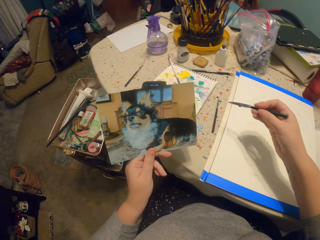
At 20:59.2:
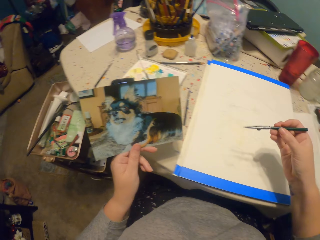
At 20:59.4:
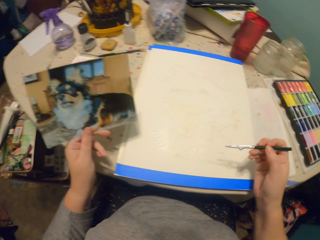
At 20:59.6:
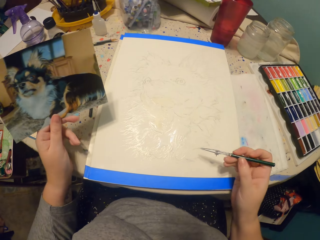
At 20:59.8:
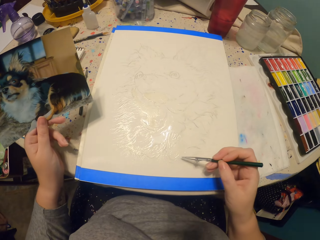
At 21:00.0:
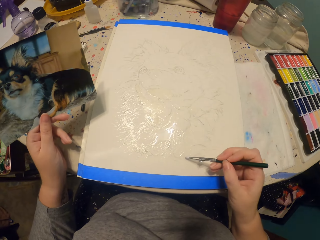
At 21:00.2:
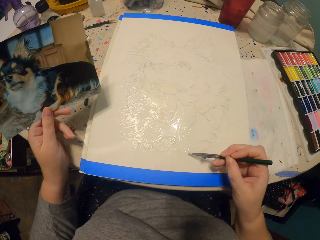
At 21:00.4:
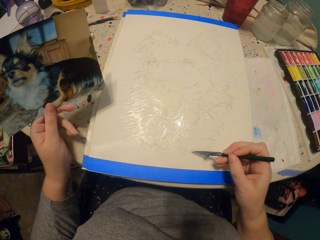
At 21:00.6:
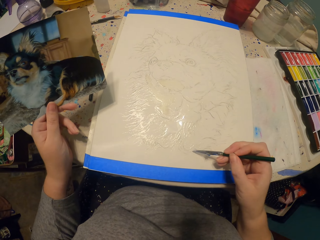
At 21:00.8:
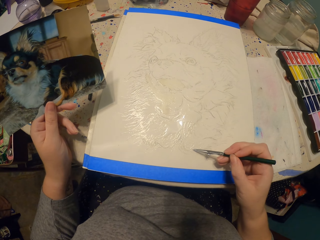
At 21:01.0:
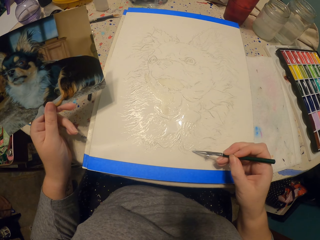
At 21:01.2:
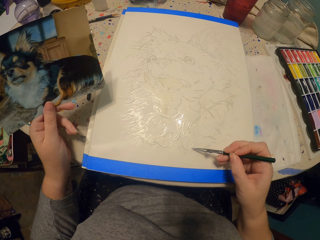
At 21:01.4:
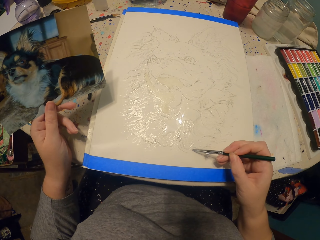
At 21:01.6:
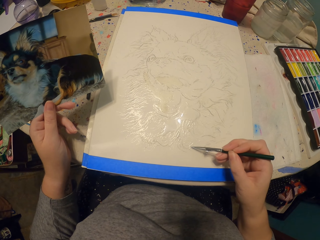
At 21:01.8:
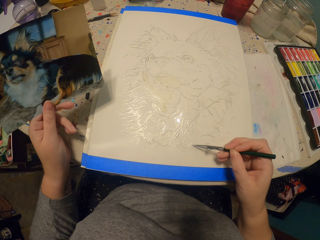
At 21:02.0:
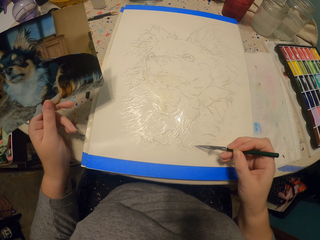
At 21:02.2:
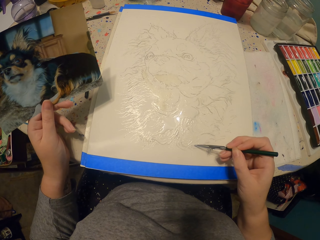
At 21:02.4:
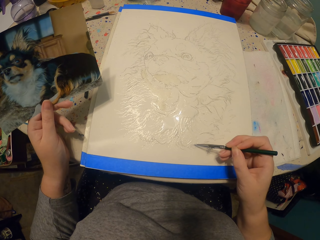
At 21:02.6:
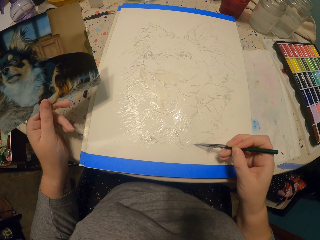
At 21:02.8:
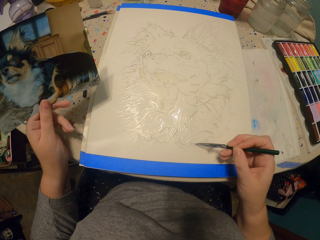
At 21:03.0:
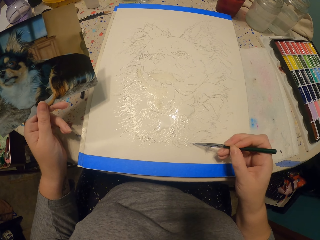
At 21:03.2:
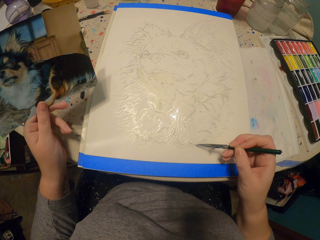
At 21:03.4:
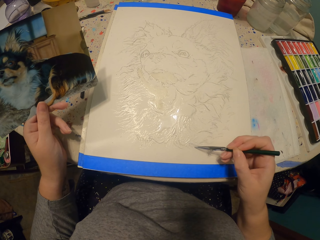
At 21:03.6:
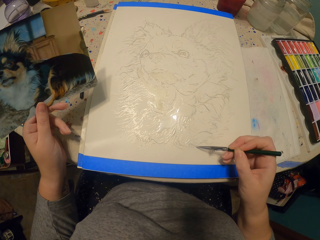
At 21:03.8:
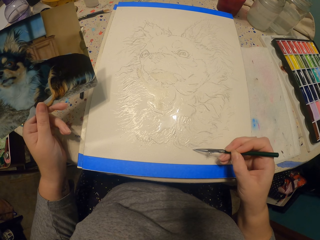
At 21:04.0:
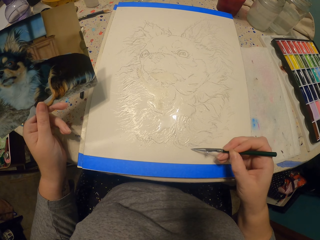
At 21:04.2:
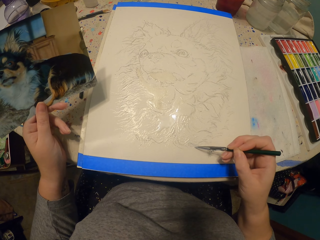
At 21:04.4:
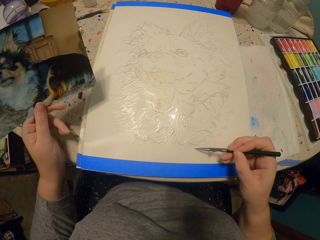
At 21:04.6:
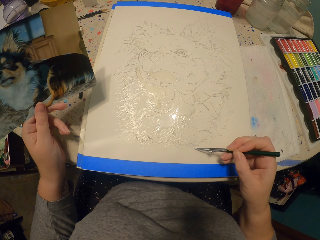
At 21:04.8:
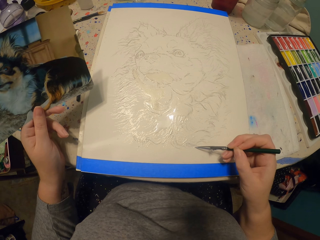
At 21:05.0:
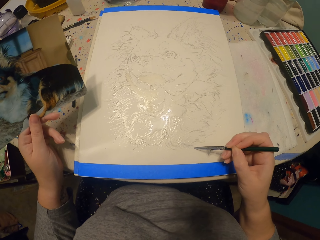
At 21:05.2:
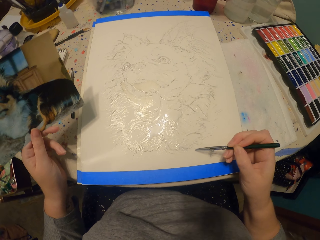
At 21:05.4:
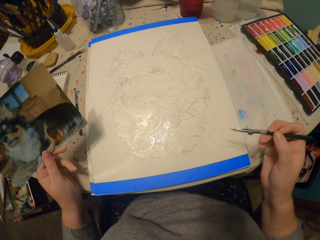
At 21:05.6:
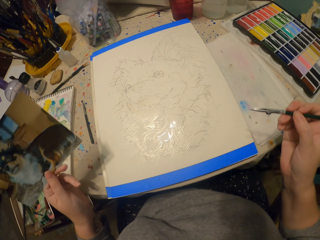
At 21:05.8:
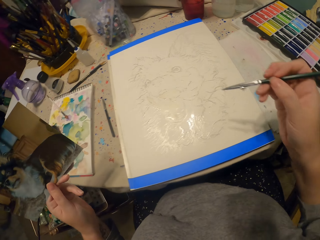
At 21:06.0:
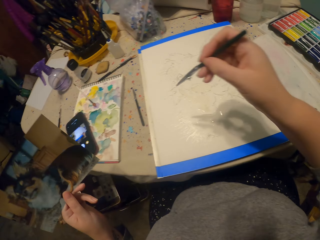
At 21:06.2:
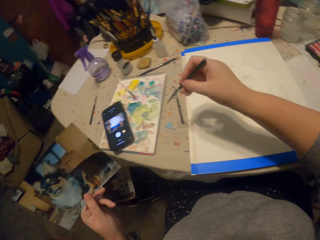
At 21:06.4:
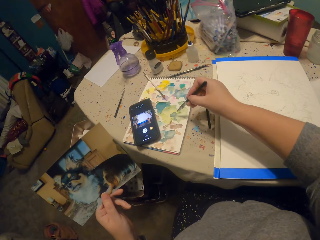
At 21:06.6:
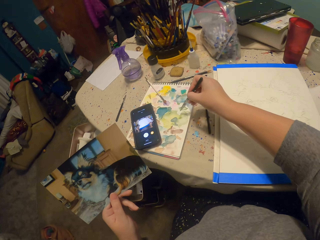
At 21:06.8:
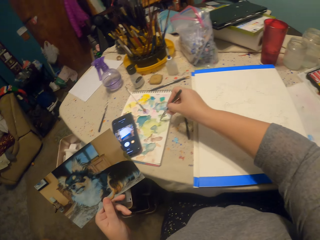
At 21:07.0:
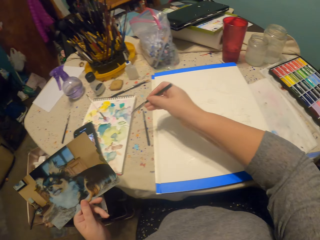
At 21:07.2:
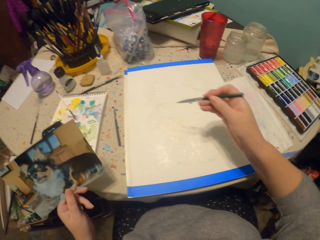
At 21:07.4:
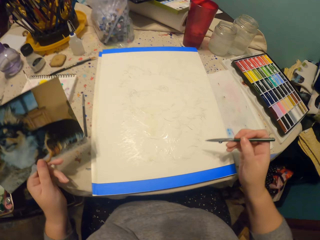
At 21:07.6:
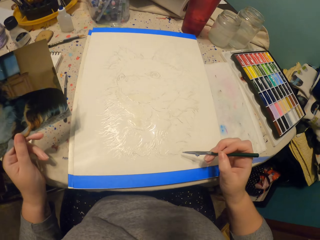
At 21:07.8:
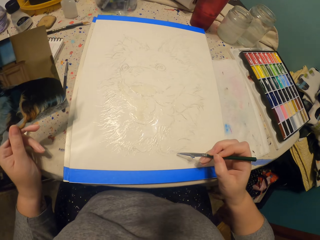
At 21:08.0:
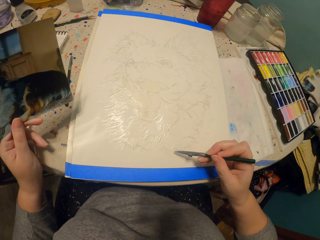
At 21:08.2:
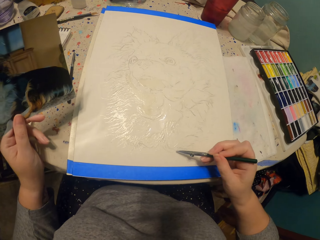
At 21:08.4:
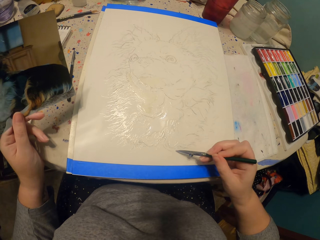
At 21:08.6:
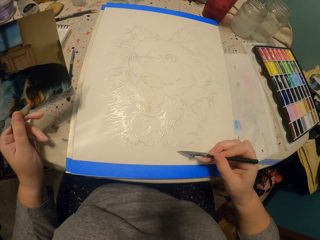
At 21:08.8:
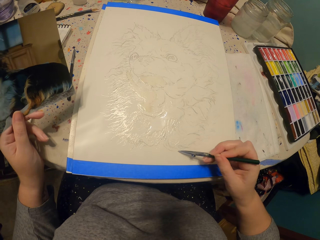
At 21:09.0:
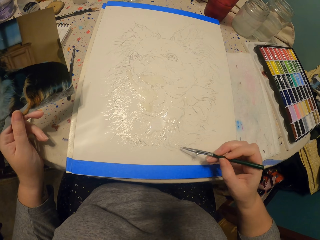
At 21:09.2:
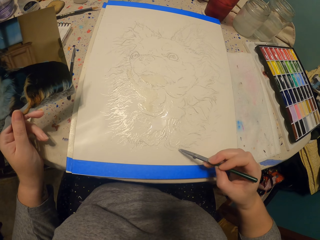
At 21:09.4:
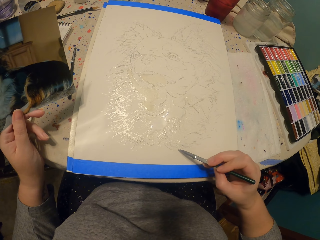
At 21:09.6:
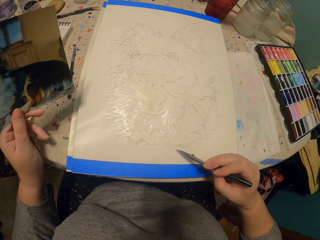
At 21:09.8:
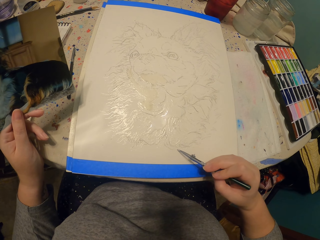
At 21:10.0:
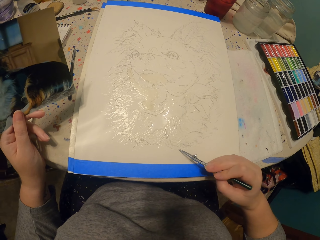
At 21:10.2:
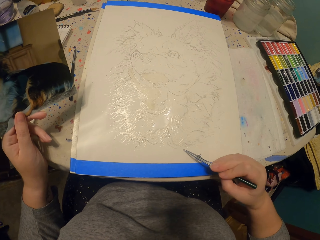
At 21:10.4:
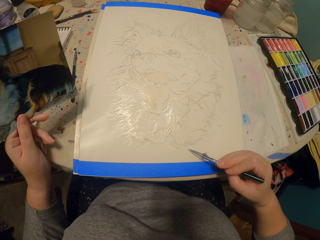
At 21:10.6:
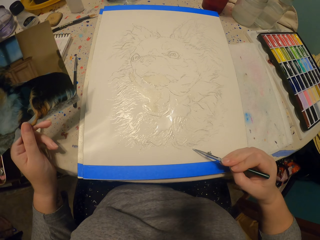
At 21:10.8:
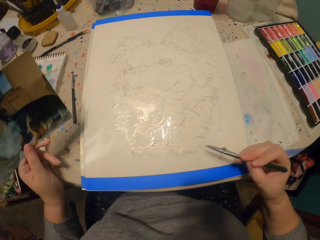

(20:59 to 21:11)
The camera wearer puts the pen on the paint. They rest their hand on the table. They paint the picture. They move their hand away from the table. They put the pen on the paint. They rest their hand on the table. They paint the picture.

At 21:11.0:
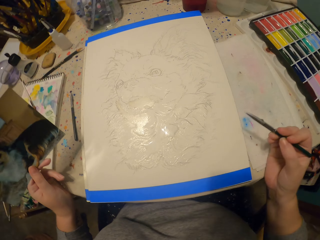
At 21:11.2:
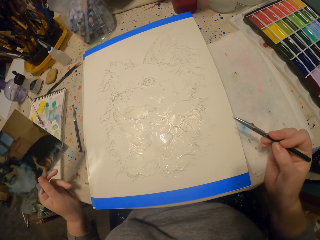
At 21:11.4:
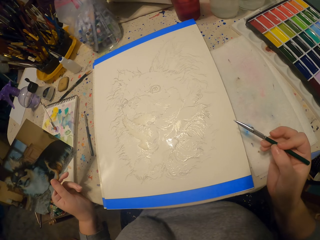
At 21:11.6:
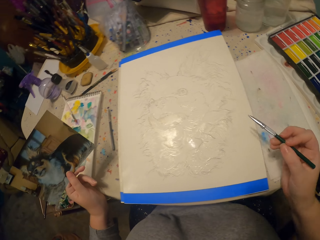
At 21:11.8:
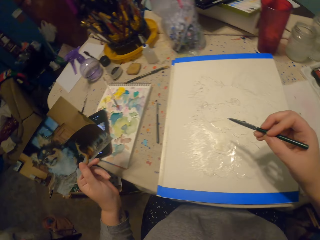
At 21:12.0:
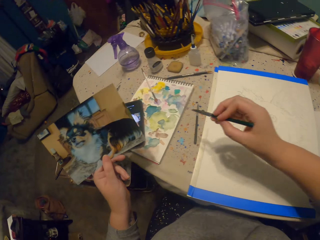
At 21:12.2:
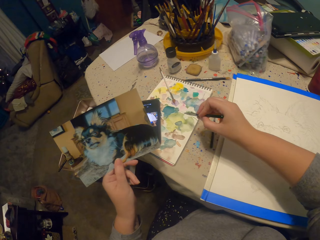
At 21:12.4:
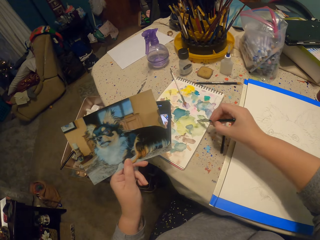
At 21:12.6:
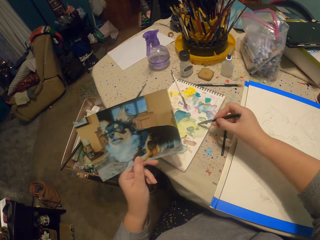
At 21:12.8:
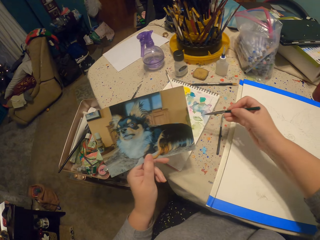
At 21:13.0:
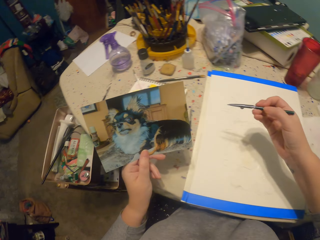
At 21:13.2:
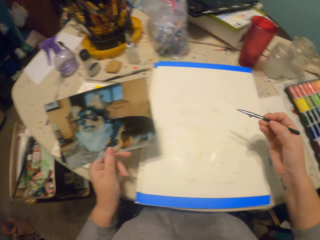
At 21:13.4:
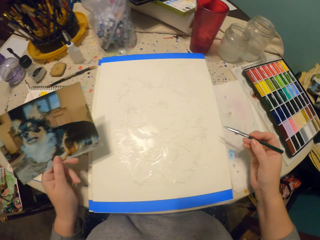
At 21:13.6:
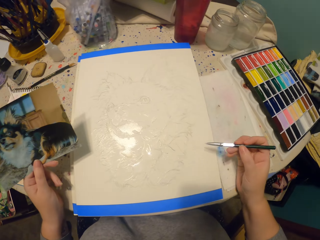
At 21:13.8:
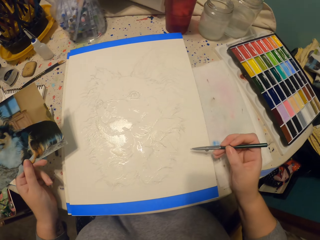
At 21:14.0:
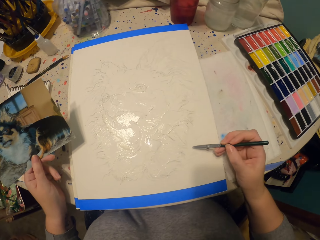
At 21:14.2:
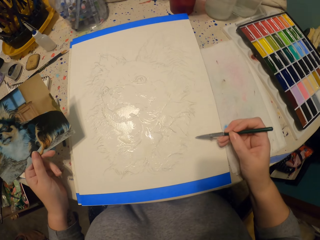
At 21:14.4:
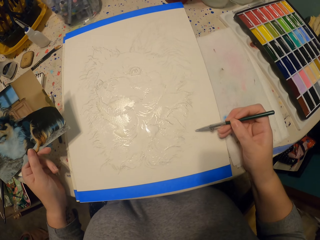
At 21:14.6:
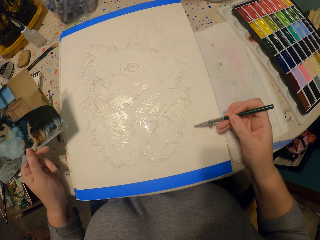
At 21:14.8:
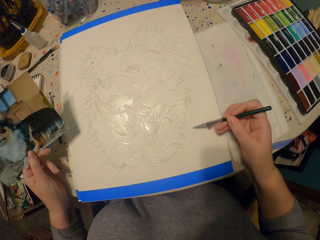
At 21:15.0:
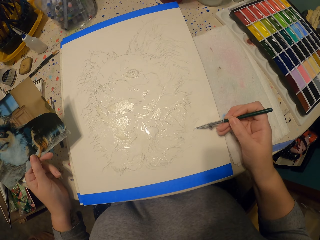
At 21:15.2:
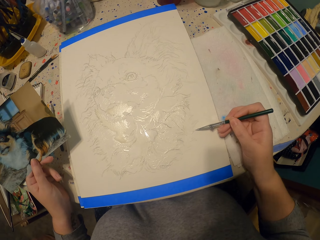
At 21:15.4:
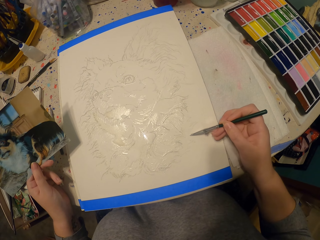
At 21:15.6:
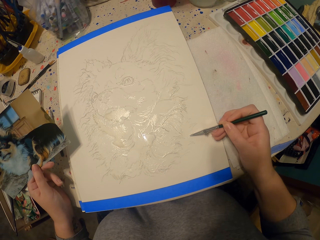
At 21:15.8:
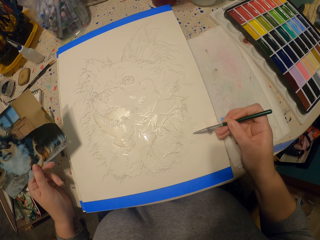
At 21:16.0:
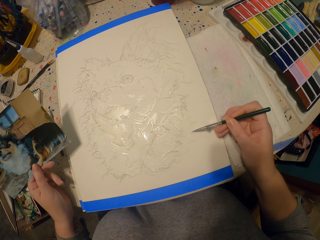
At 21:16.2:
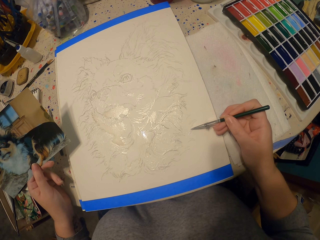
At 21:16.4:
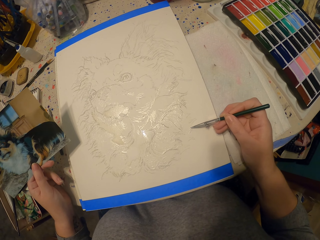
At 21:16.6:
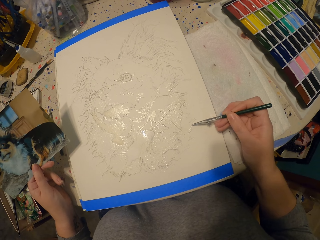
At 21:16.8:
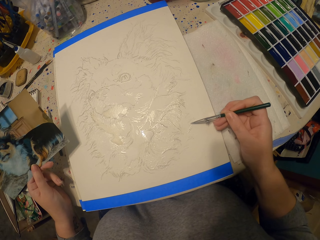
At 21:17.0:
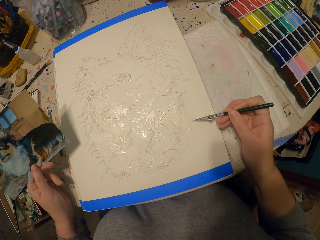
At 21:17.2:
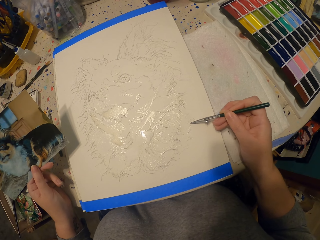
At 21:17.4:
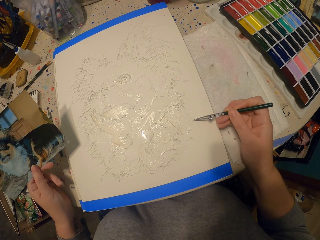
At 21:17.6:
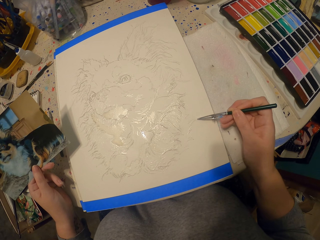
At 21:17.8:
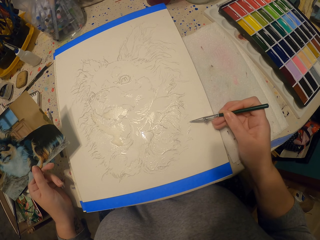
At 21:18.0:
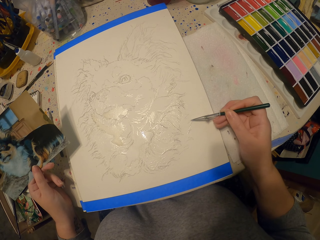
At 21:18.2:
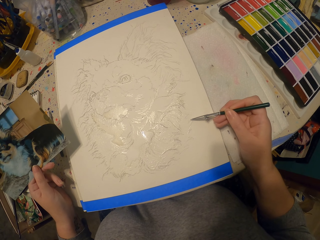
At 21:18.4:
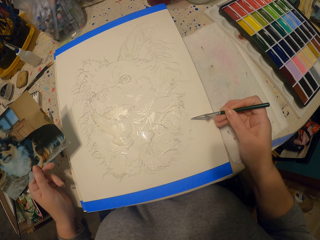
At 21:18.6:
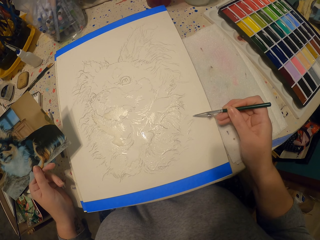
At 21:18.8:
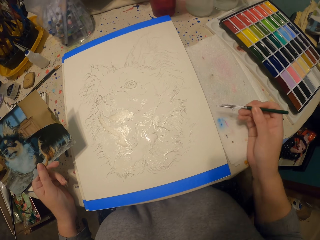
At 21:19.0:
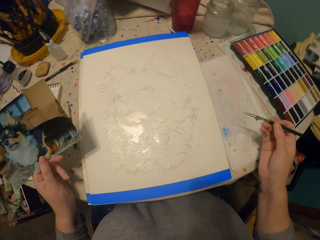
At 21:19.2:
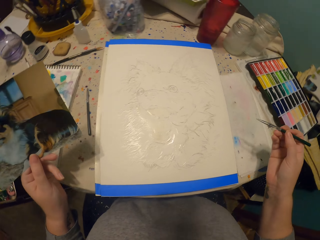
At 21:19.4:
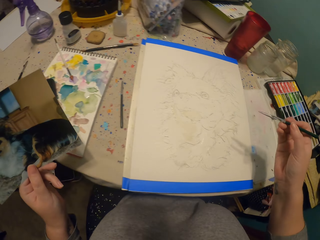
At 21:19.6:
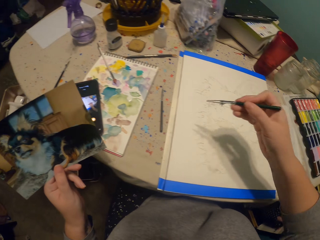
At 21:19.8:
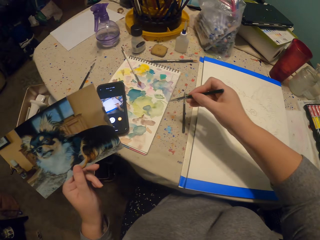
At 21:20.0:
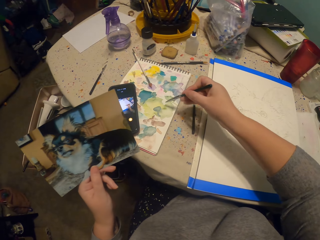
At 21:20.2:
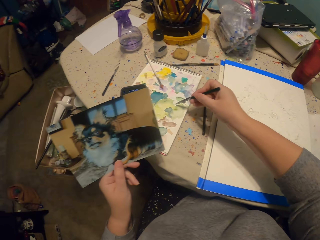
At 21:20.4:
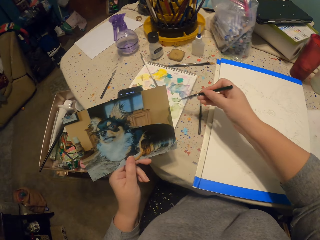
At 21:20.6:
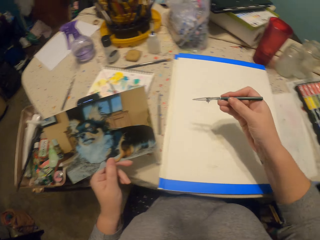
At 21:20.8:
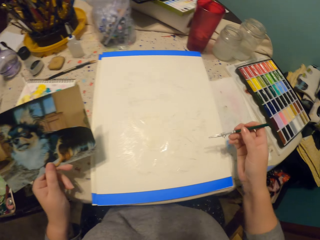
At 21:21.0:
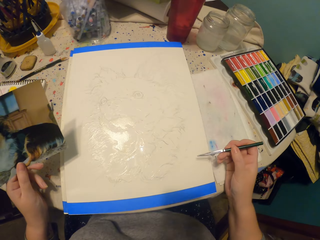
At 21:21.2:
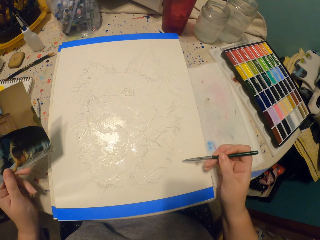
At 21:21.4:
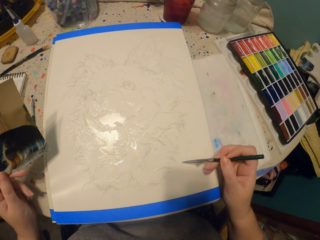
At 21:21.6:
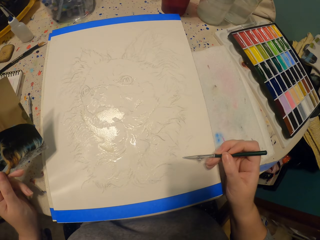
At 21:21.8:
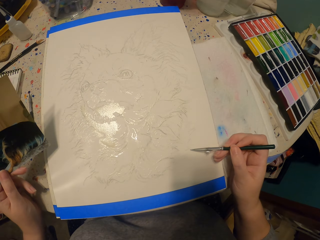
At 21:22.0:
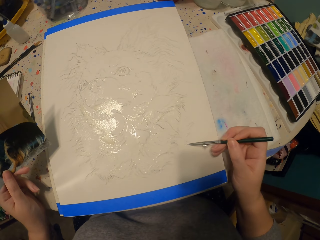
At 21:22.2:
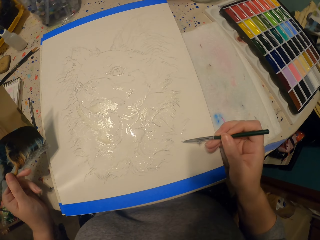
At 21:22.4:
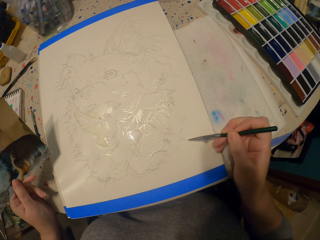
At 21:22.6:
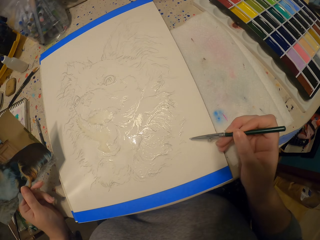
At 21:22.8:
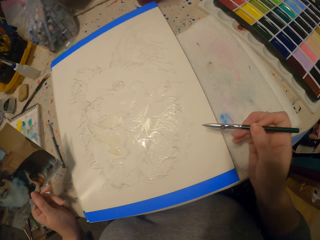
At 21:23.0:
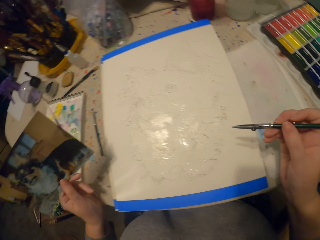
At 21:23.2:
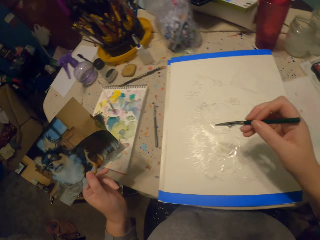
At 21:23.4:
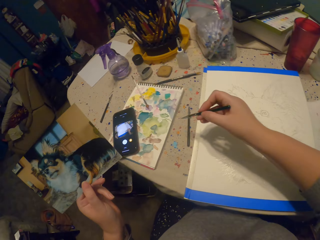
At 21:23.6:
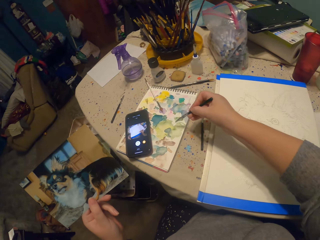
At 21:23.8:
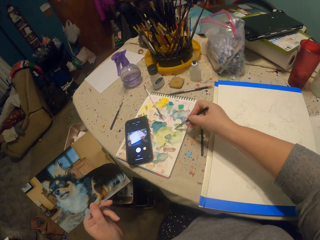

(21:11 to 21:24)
The camera wearer moves their hand away from the table. They put the pen on the paint. They rest their hand on the table. They paint the picture. They move their hand away from the table. They put the pen on the paint. They rest their hand on the table. They paint the picture. They move their hand away from the table.
